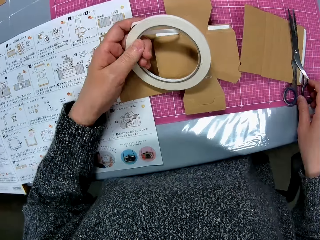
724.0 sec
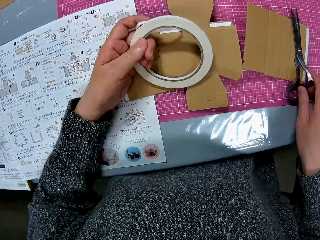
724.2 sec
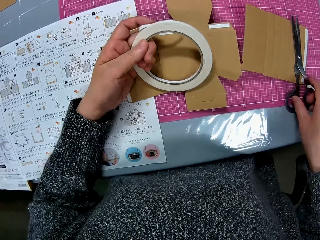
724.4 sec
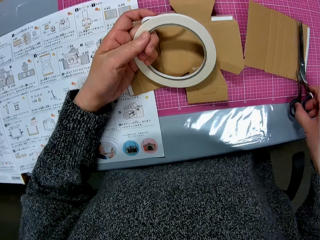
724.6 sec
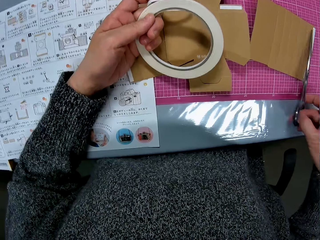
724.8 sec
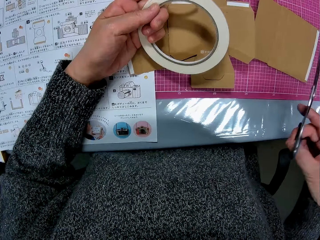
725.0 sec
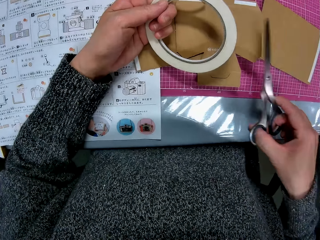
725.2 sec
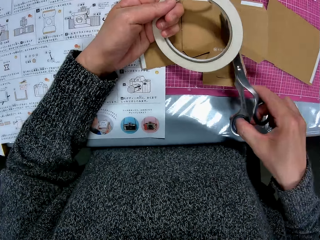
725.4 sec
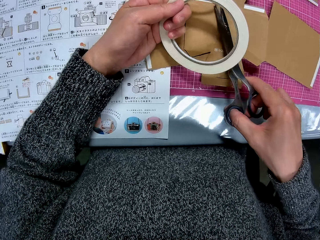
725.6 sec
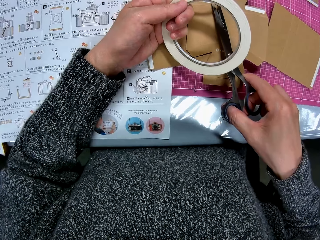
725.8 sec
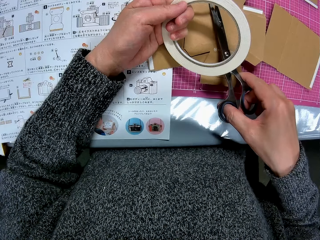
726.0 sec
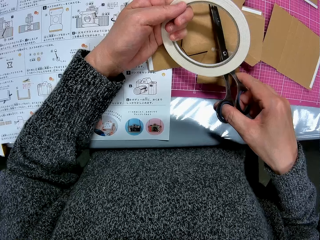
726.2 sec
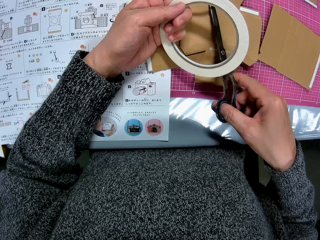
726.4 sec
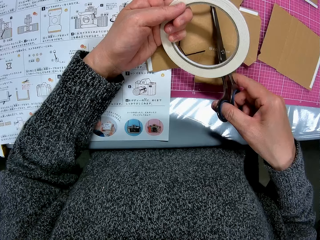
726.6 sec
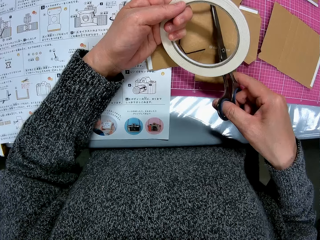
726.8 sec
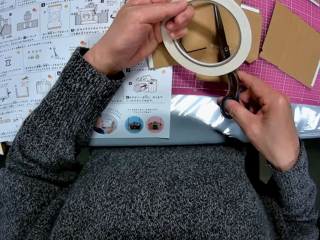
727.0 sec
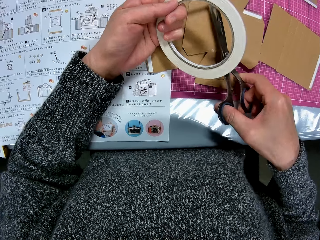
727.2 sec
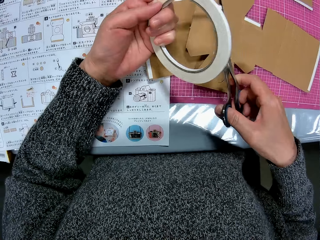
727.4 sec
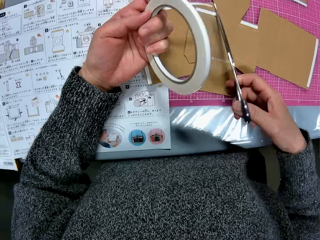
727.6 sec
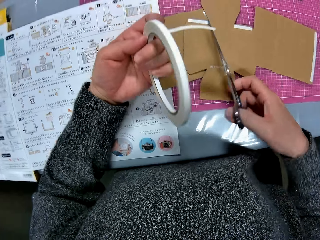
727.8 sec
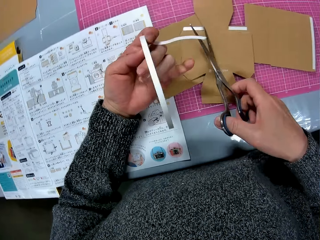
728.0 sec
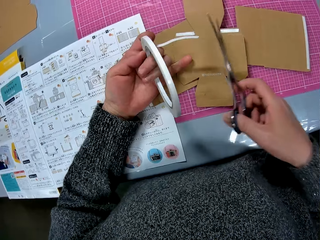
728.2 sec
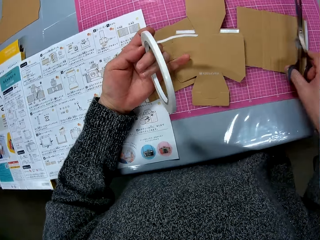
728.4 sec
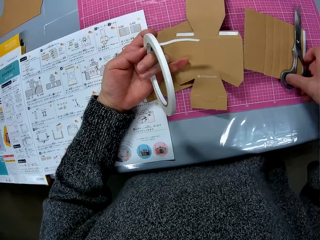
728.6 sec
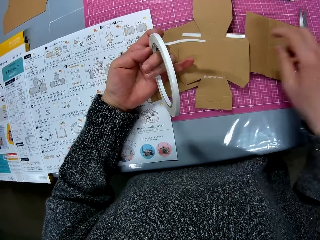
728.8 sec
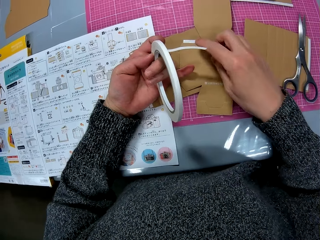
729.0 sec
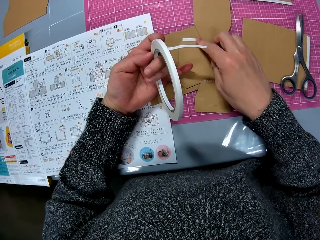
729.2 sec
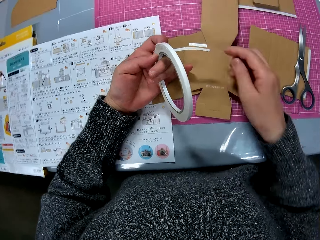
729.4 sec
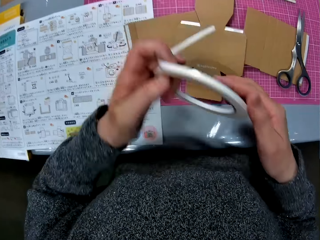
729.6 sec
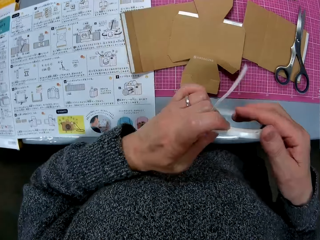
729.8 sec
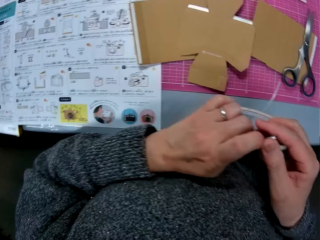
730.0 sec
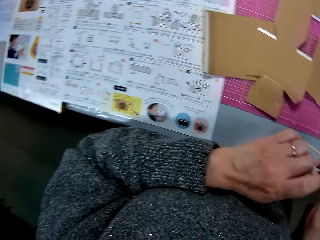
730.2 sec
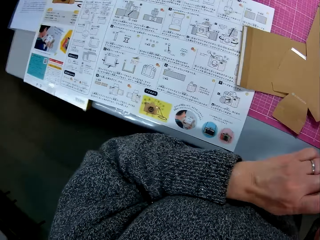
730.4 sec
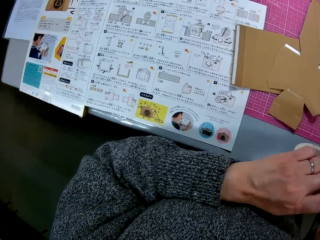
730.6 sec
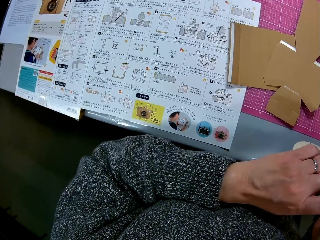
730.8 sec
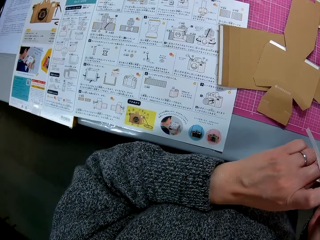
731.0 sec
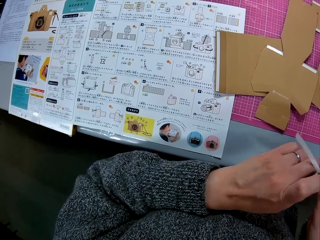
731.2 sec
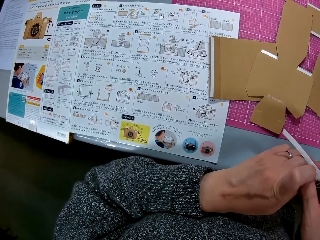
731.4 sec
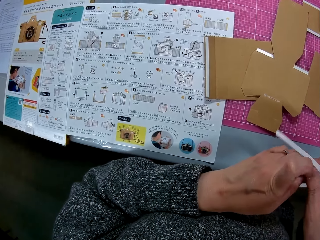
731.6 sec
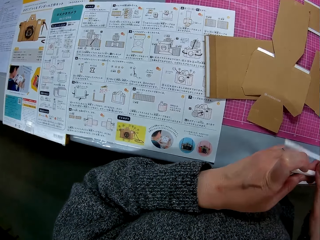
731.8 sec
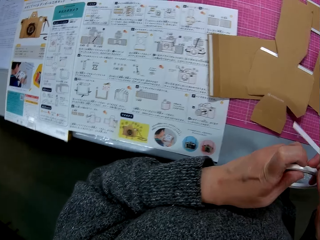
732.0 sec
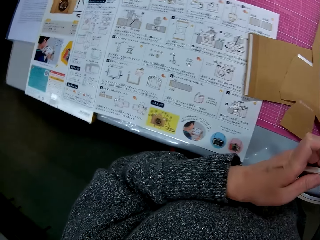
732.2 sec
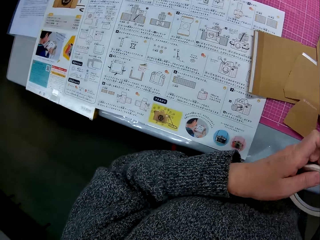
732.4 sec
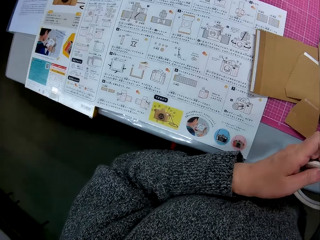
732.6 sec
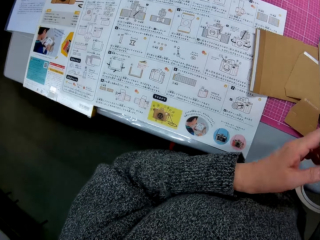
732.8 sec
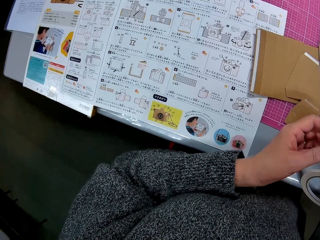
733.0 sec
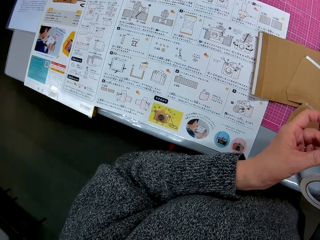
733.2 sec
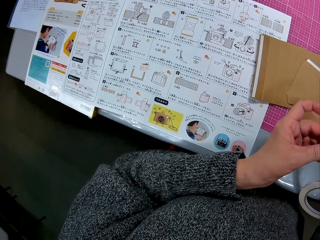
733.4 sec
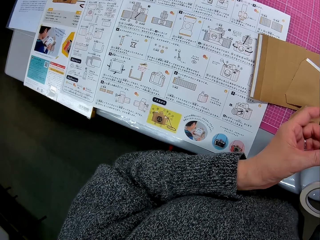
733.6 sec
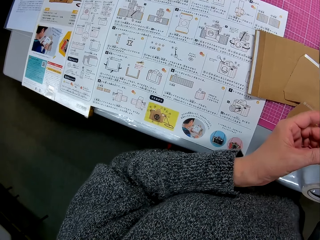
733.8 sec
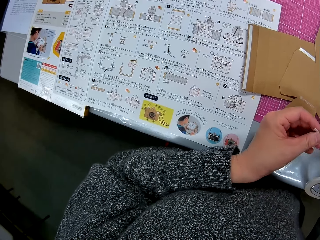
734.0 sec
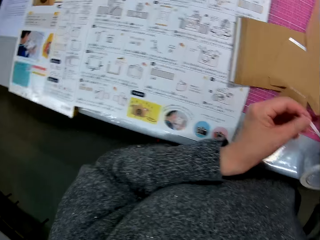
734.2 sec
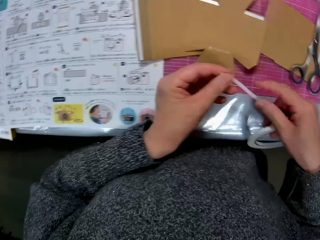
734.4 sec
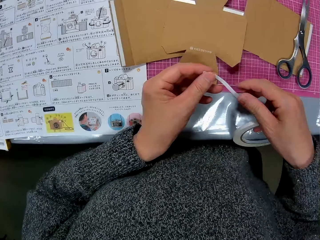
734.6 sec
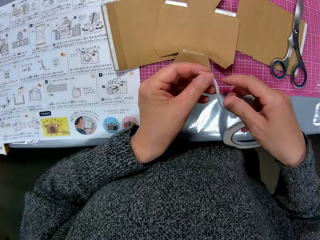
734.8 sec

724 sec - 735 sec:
The camera wearer picks up the scissors from the table with her right hand. She cuts the cello tape or mask tape with the scissors. She puts the scissors on the paperboard or cardboard paper. She presses the cello tape on the cardboard paper. She touches the mask tape and holds the cello tape with her two hands. She looks at the manual and turns to the book on the table. She touches the mask tape.

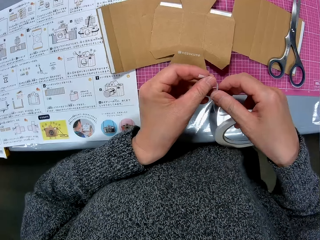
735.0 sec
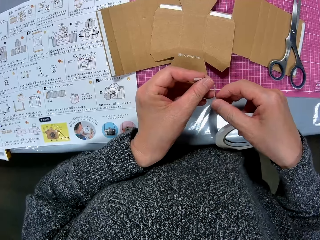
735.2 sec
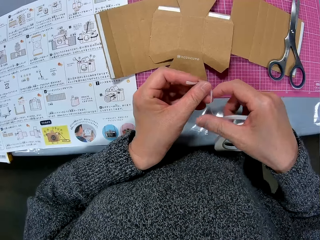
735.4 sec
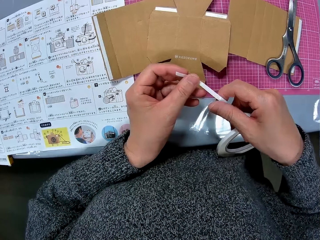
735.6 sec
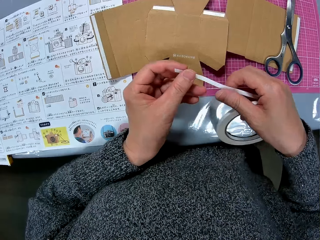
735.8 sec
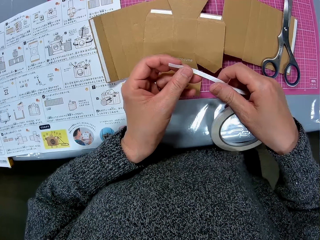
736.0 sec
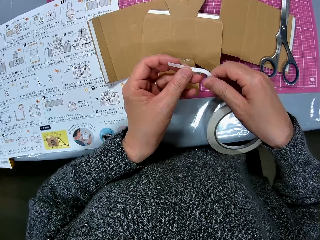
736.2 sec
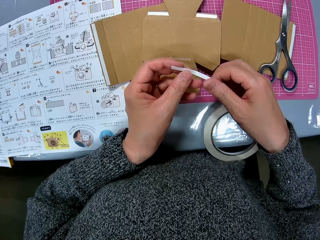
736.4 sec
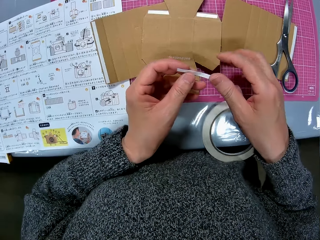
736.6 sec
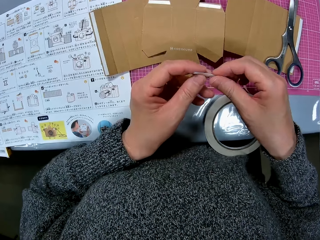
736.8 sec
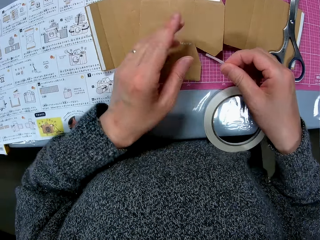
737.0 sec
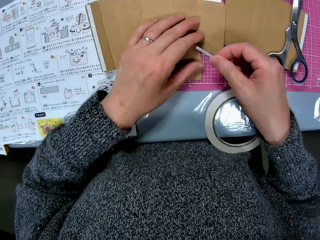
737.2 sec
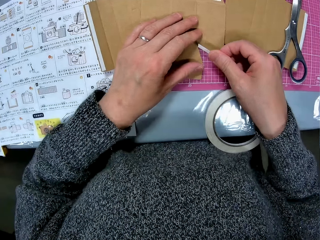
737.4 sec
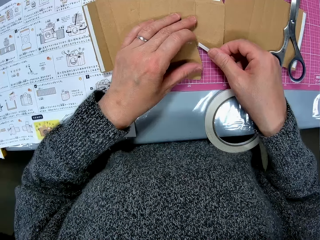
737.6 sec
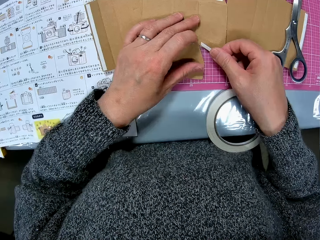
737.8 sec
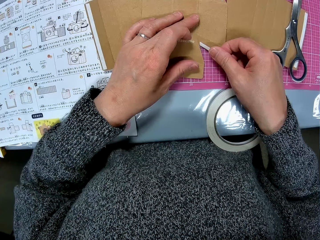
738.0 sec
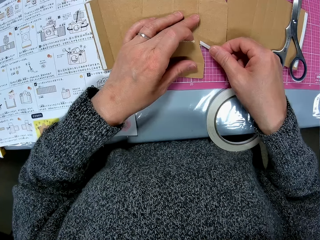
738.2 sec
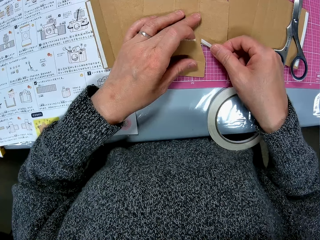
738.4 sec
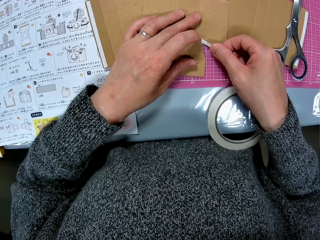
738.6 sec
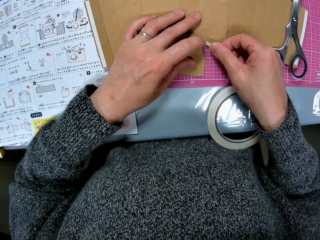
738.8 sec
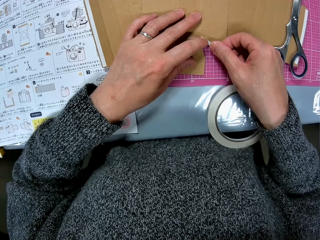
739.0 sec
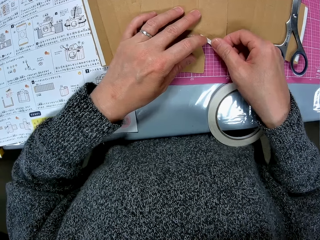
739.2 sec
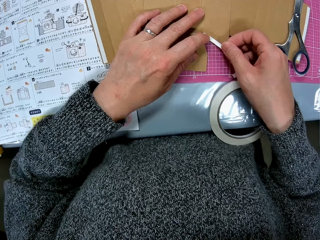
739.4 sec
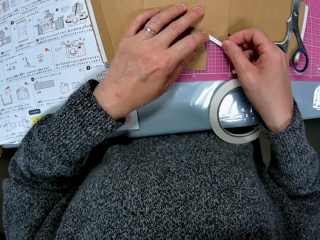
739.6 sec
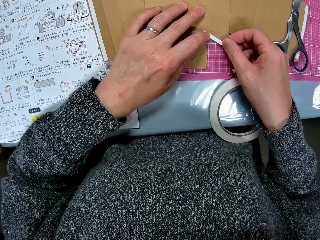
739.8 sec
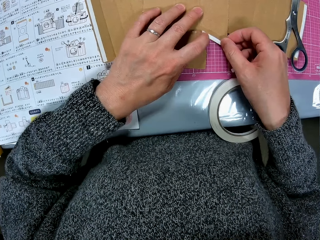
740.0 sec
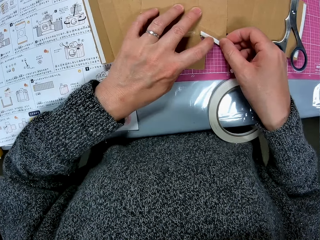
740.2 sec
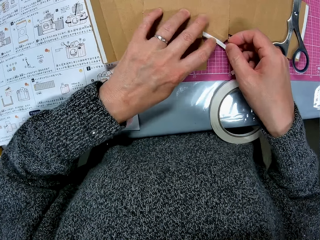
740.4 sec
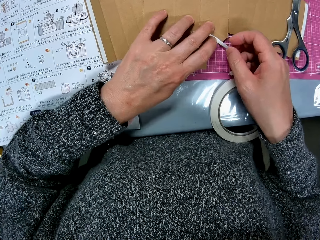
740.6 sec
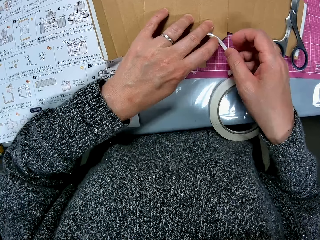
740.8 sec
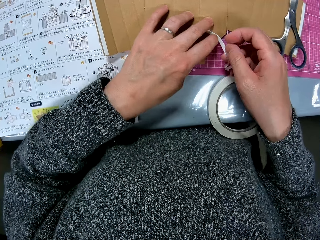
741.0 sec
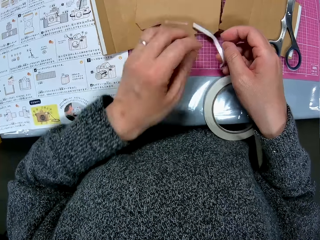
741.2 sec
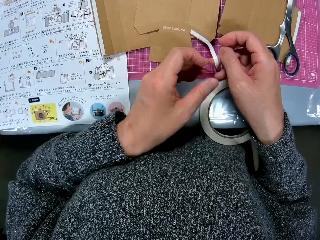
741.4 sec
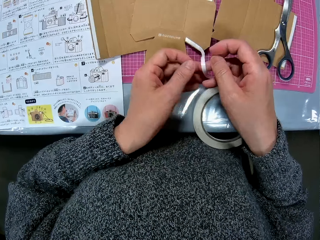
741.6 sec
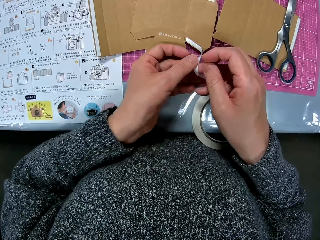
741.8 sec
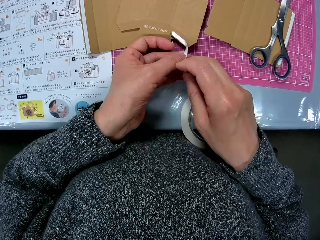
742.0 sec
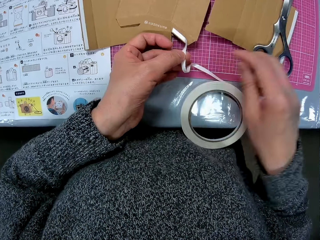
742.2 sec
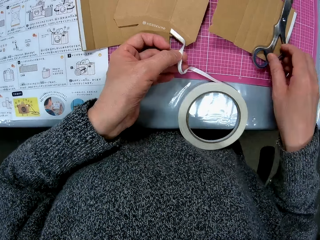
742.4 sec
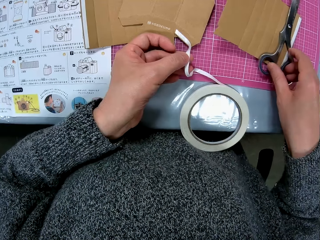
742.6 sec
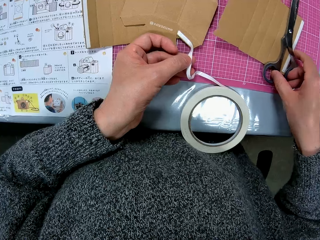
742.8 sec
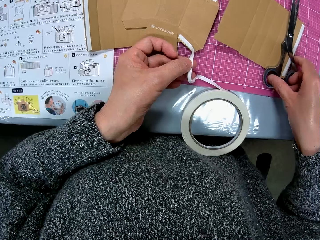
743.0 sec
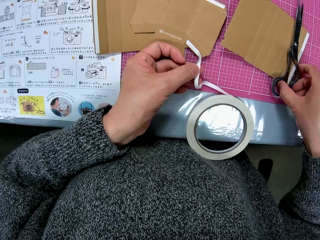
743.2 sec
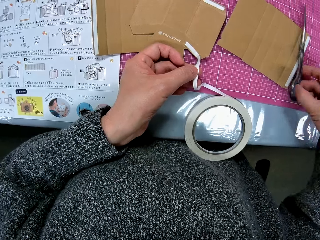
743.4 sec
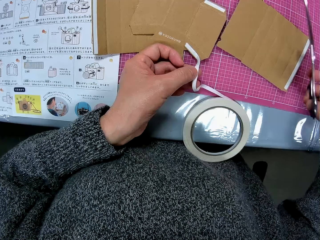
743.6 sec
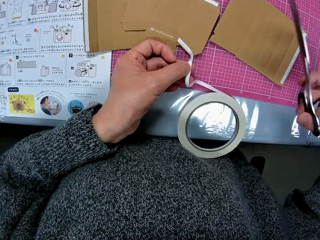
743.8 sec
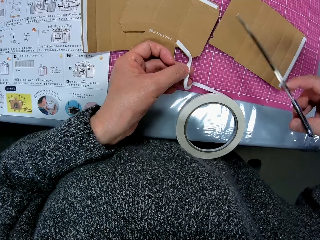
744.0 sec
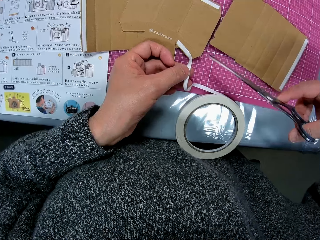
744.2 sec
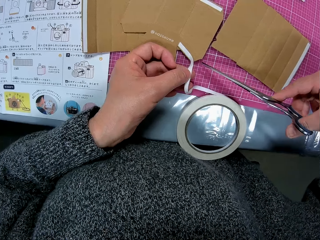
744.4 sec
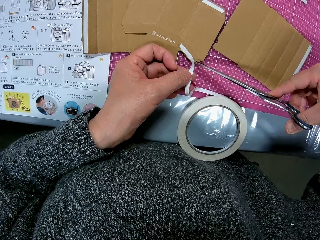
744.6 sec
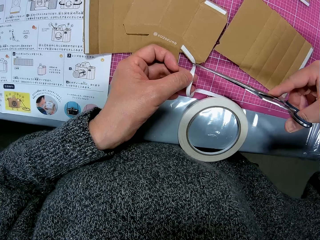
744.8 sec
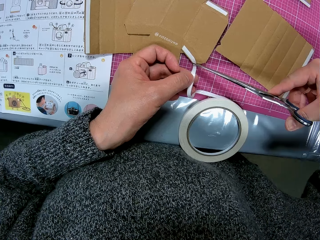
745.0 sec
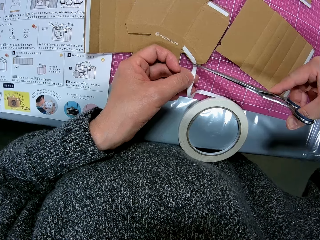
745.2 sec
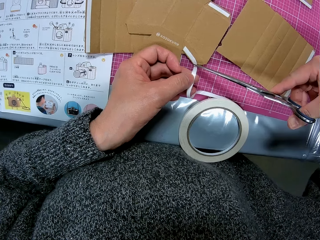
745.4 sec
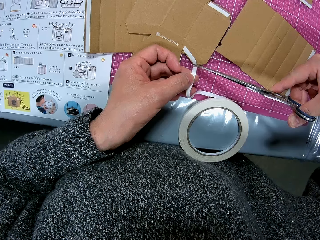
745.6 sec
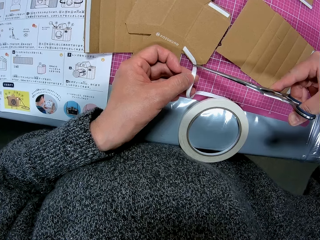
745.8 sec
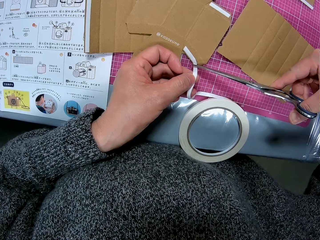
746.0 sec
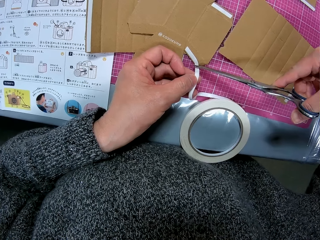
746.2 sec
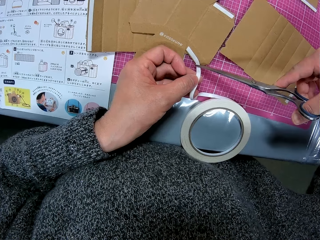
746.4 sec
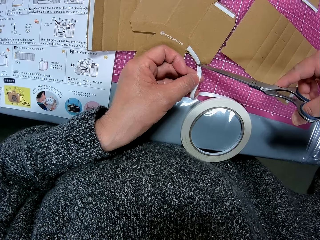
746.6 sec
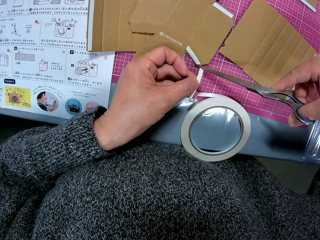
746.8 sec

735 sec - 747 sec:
The camera wearer tapes the cardboard paper on the table with her two hands. She passes the mask tape or cello tape to the left hand. She picks up the scissors from the table with her right hand. She cuts the cello tape with the scissors.
